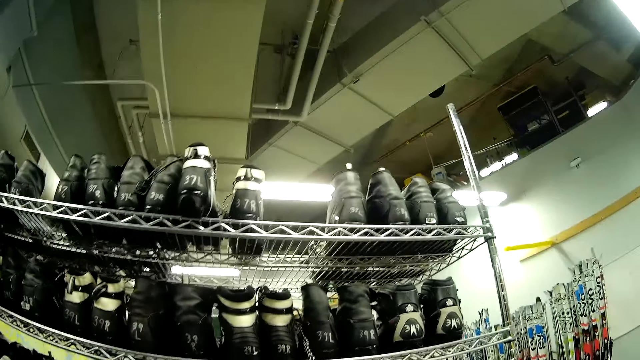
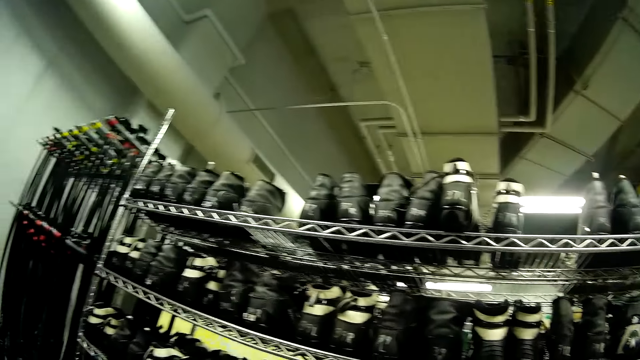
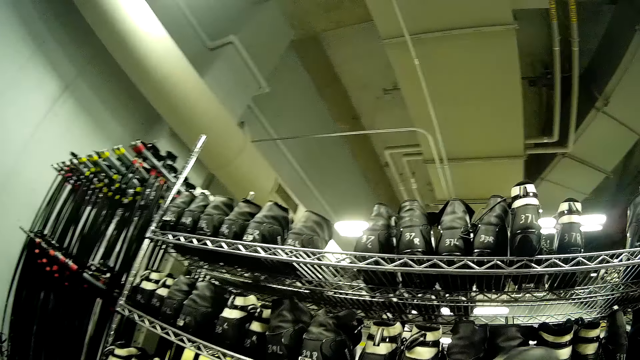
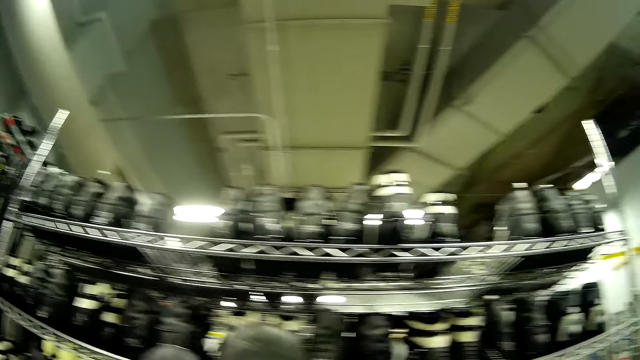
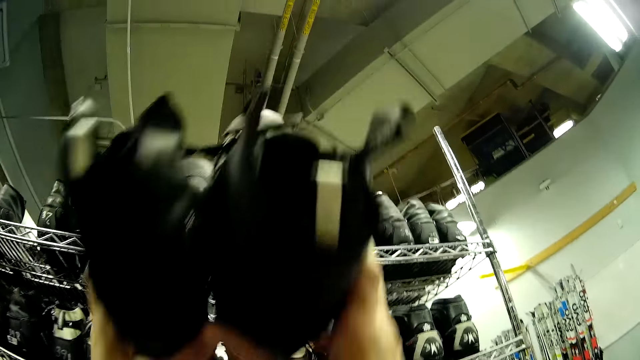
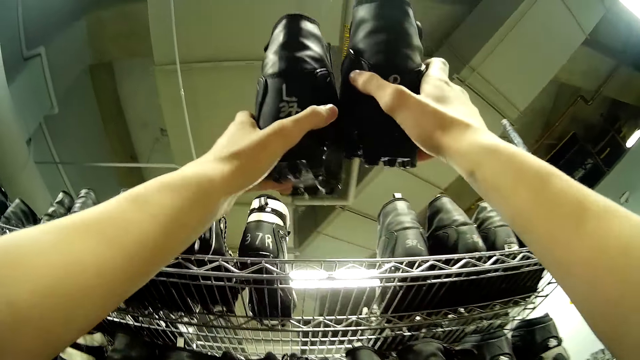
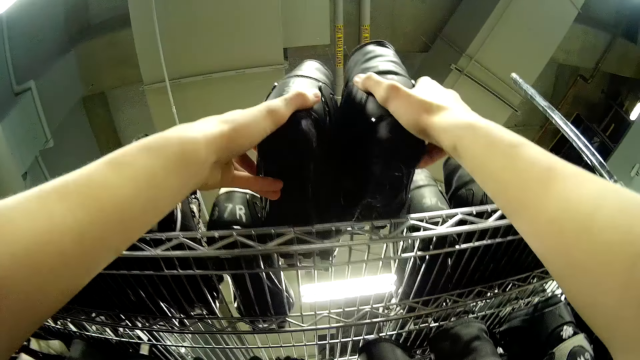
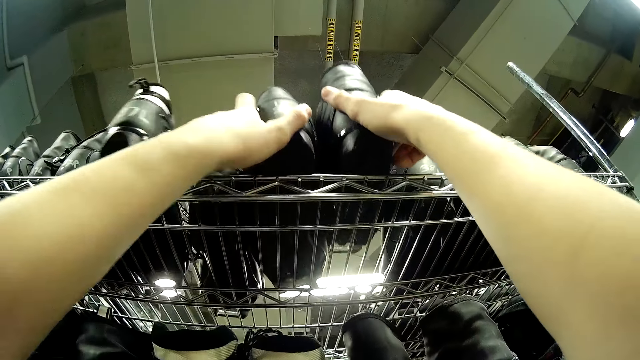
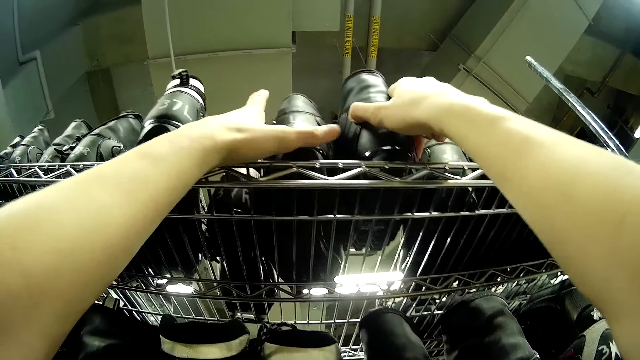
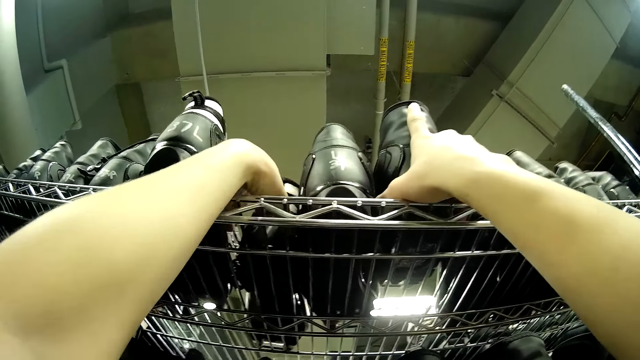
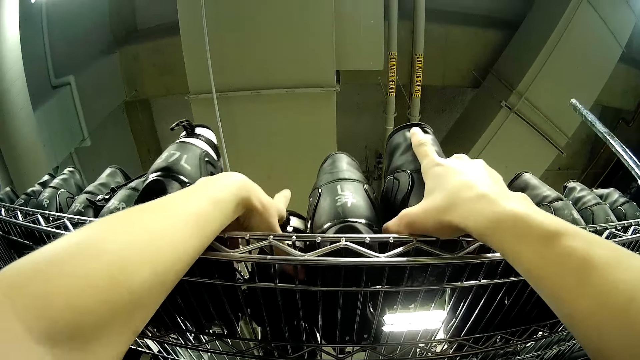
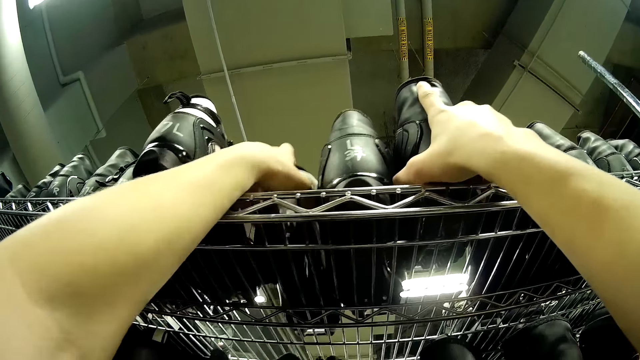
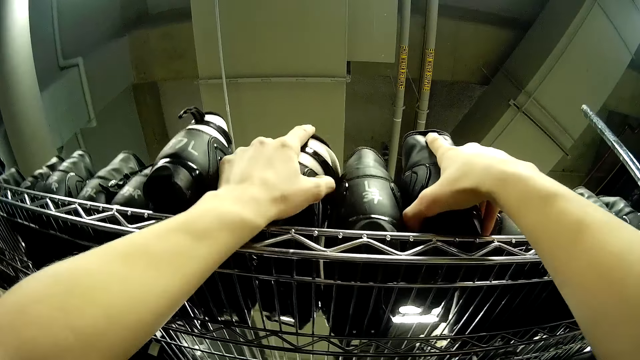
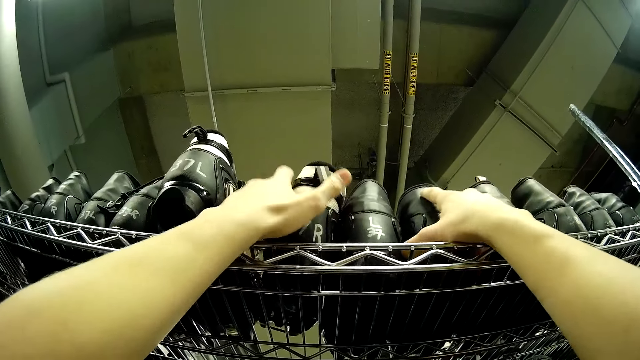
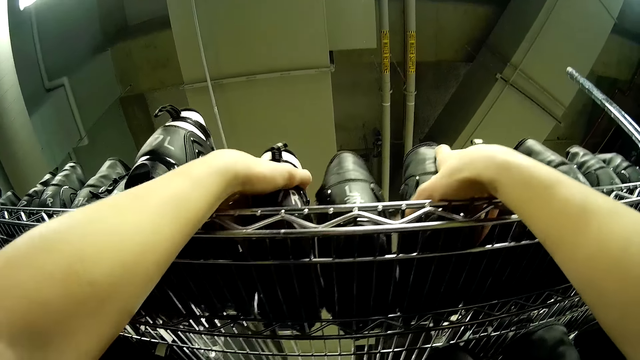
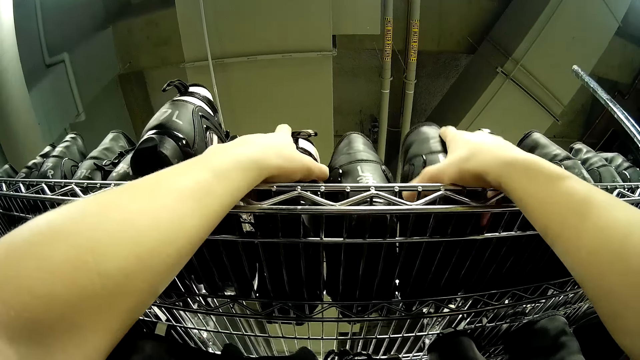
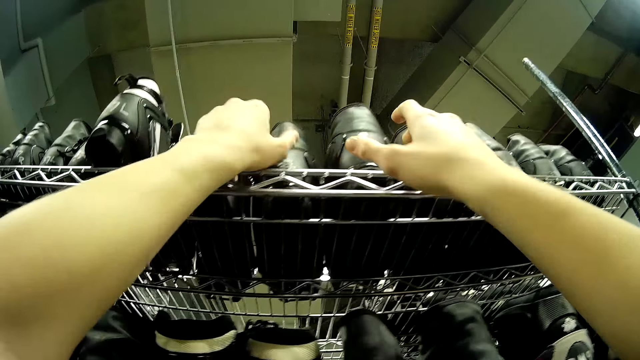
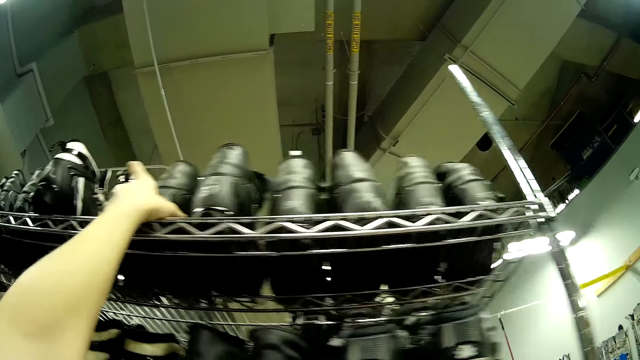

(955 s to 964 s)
The camera wearer drops the fifth ski boot on the first boots rack.

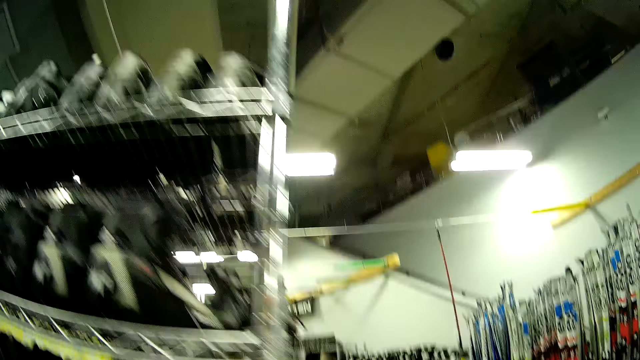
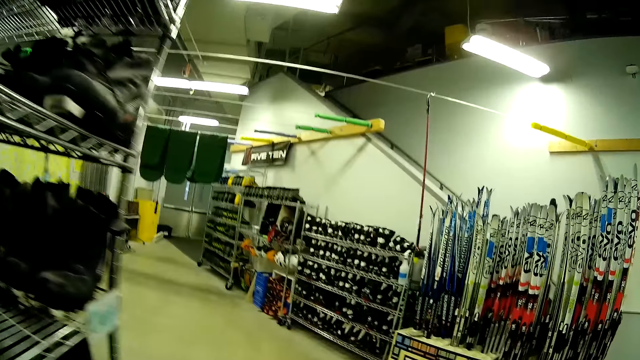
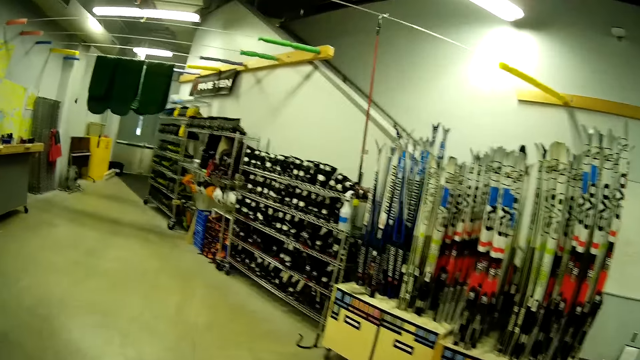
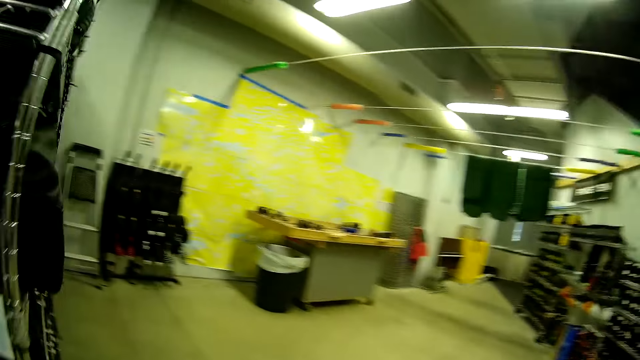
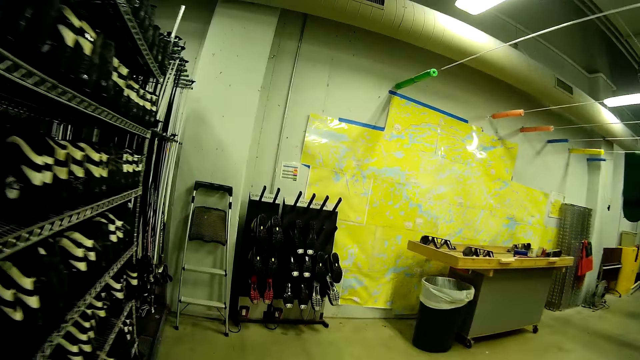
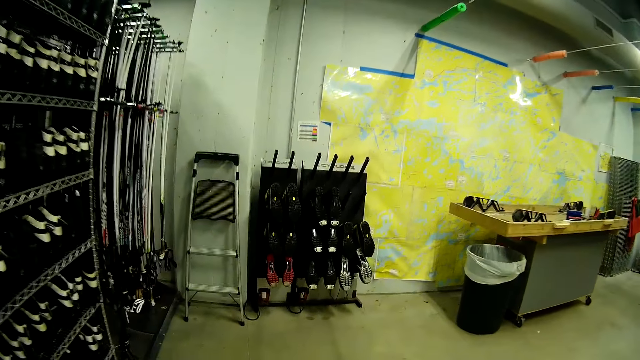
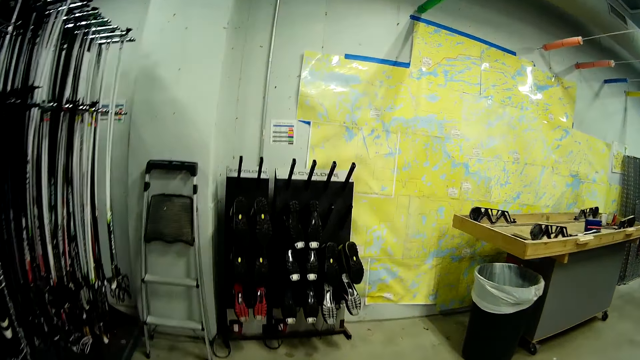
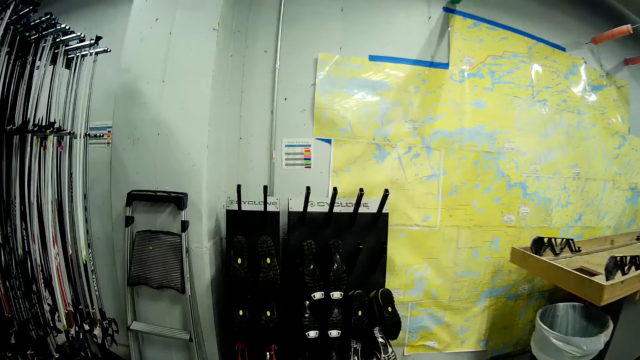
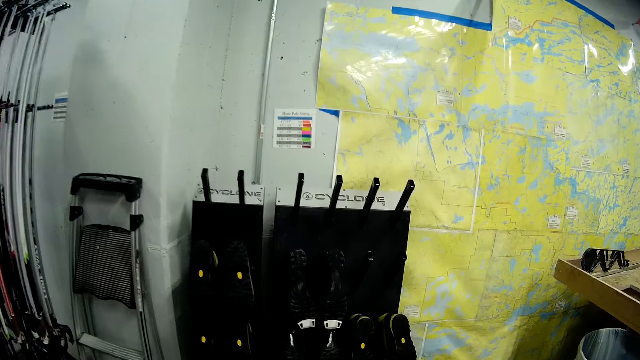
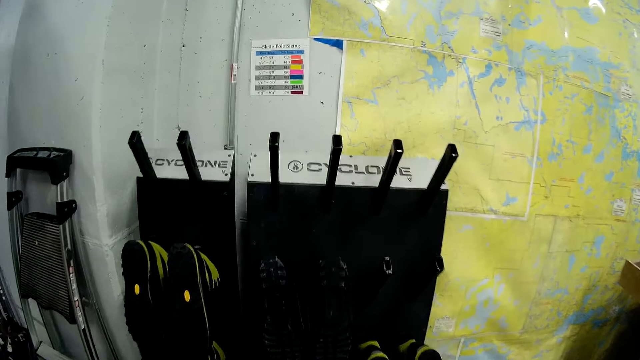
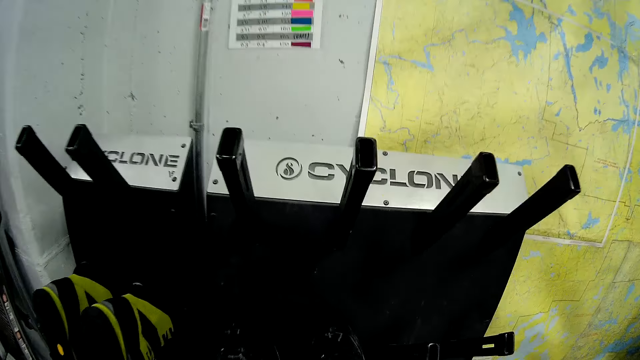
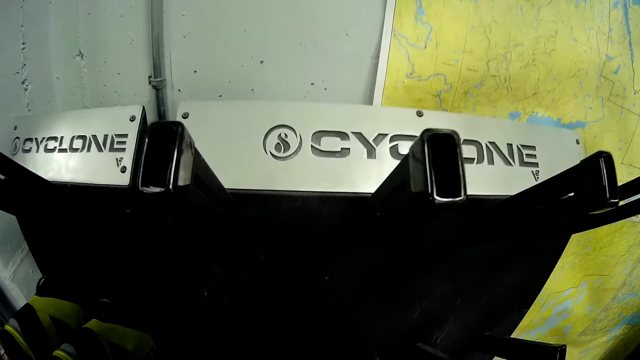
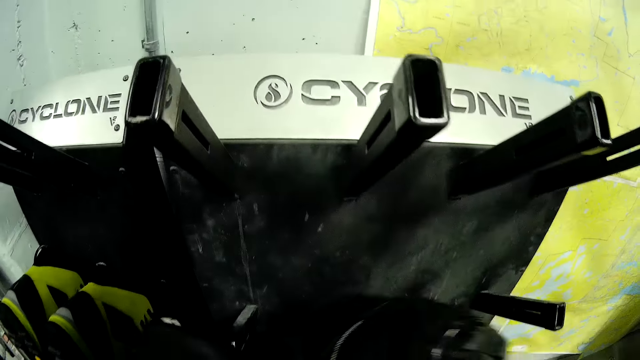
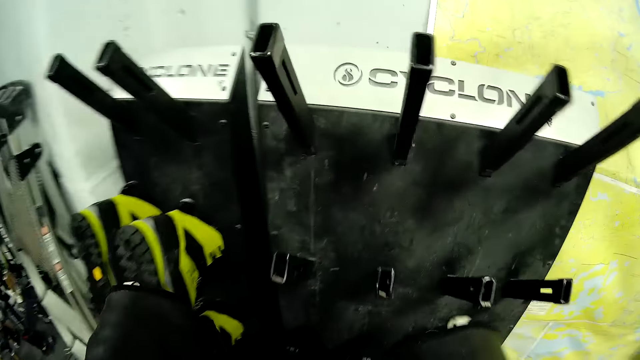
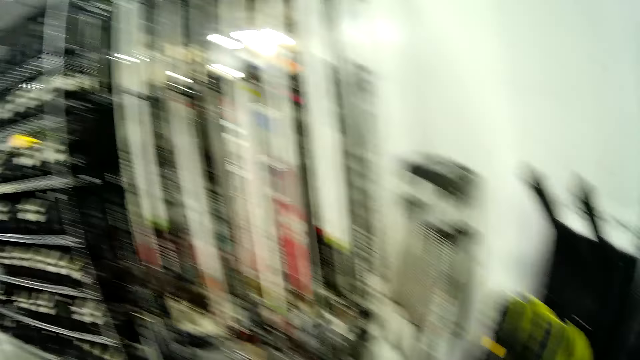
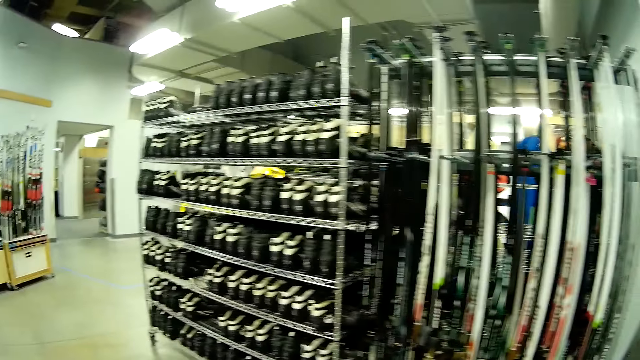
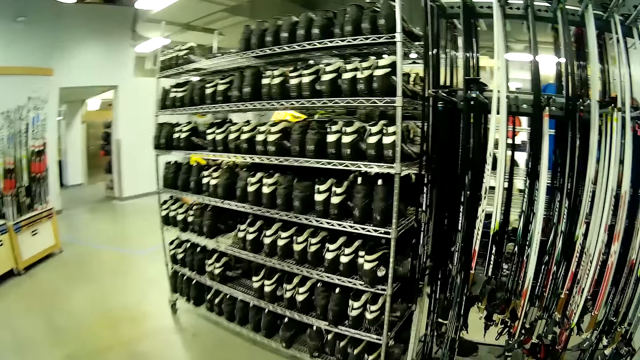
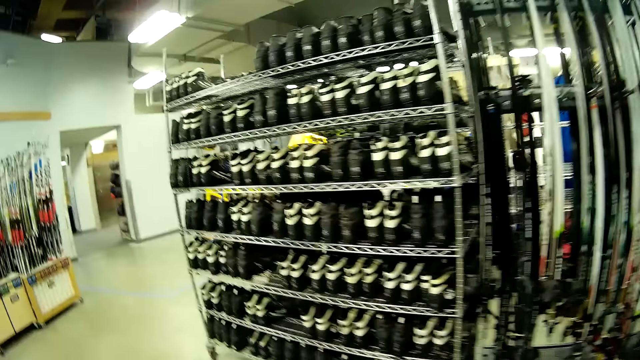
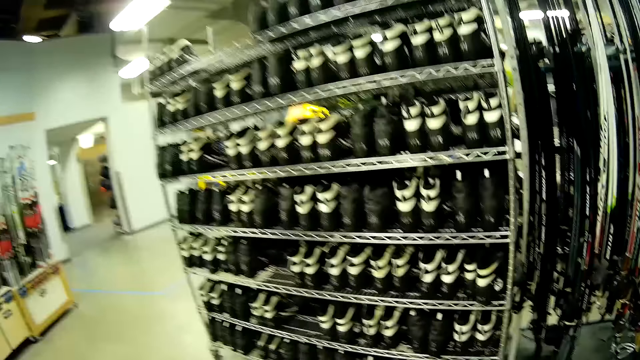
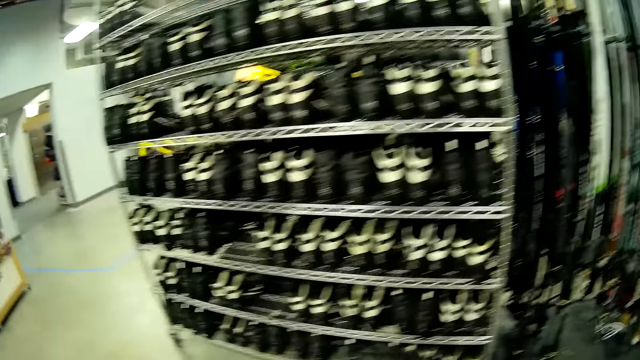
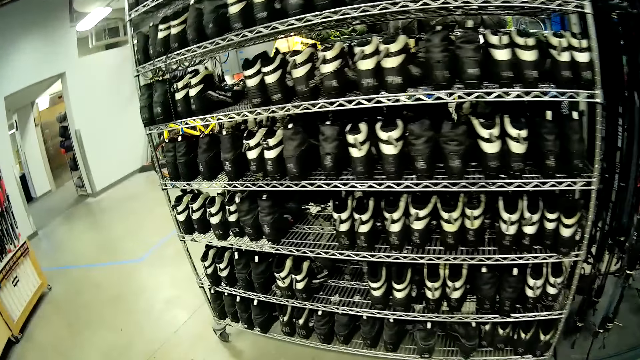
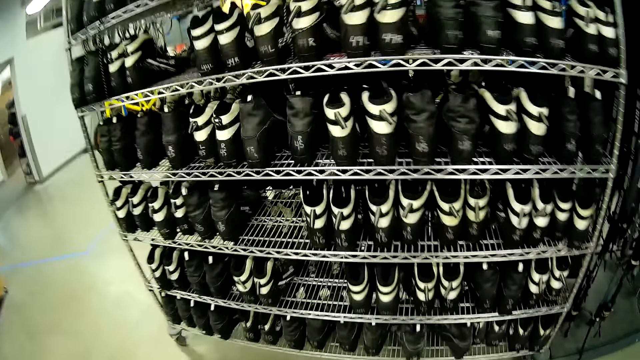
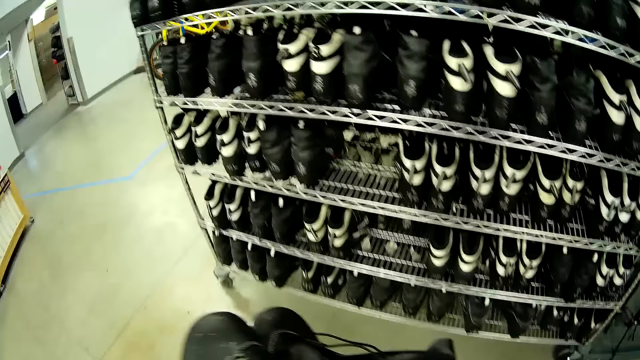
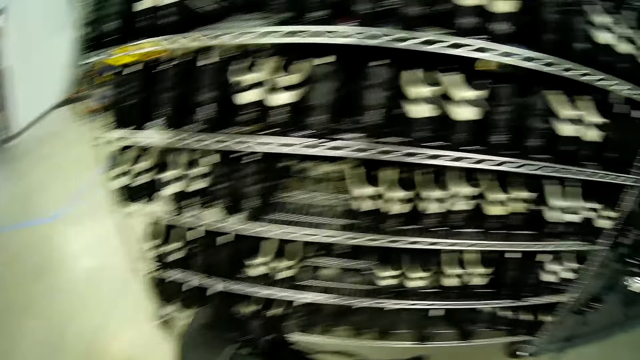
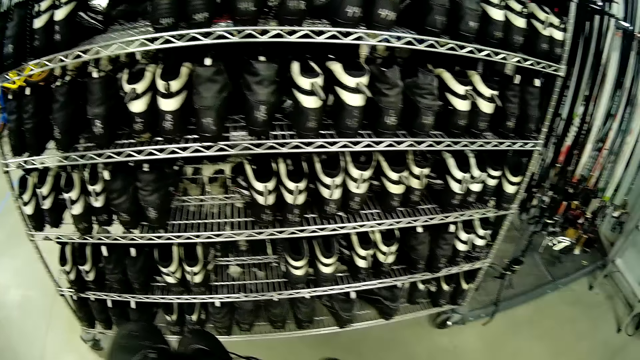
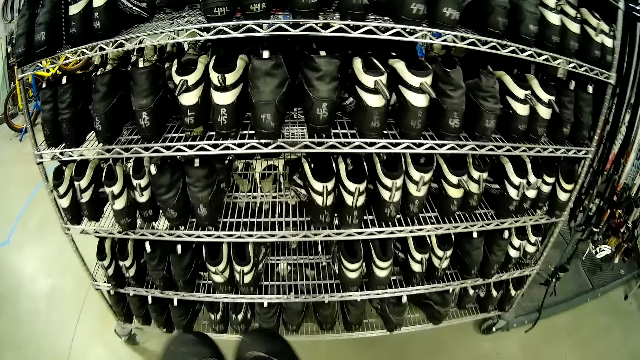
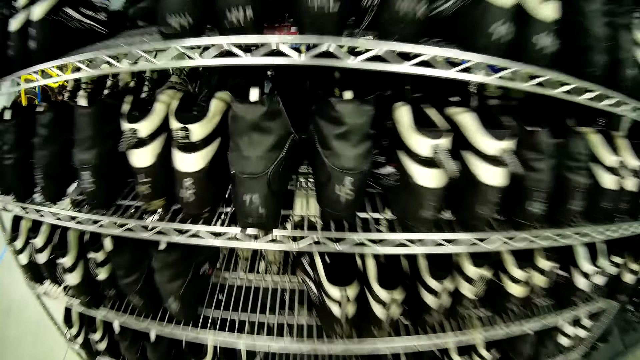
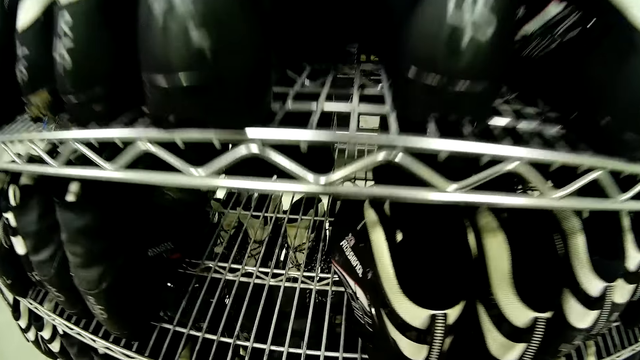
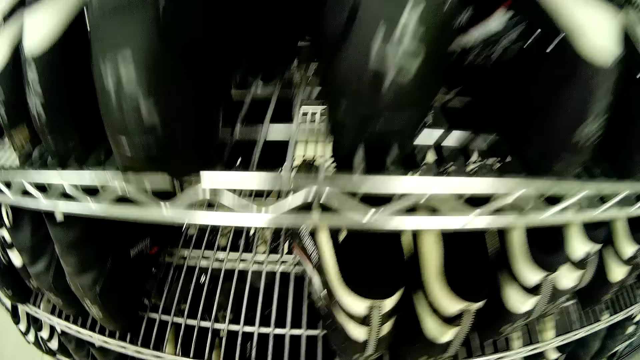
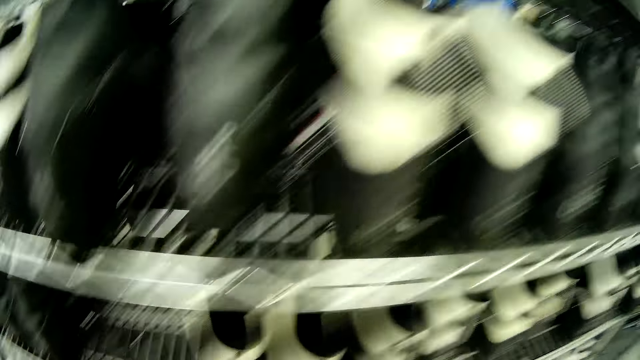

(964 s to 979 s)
The camera wearer walks across the store. They carry a sixth ski boot. They remove shoes from the boot dryer. They walk to the shelves. They look around. They drop the sixth ski boot on the first boots rack.
